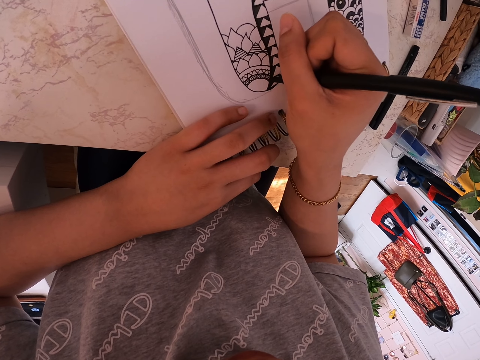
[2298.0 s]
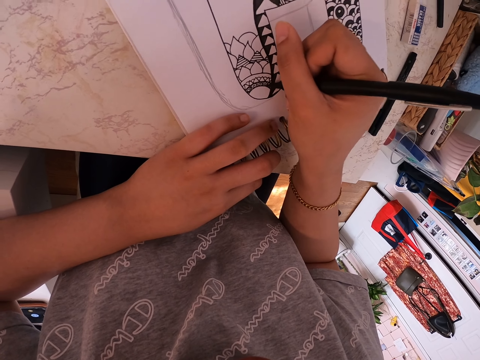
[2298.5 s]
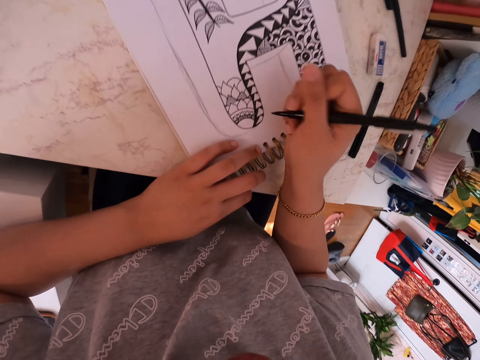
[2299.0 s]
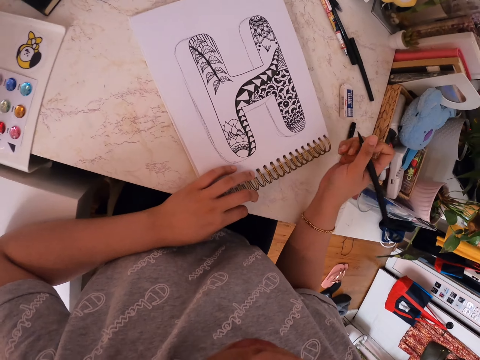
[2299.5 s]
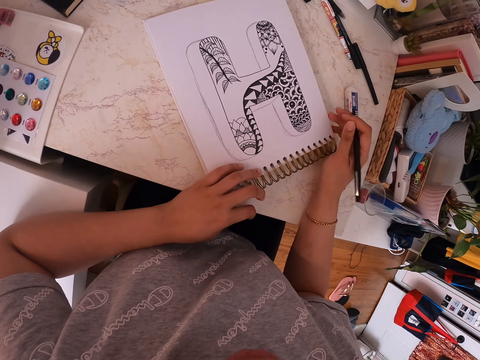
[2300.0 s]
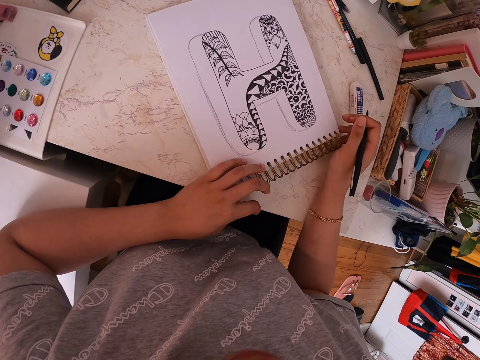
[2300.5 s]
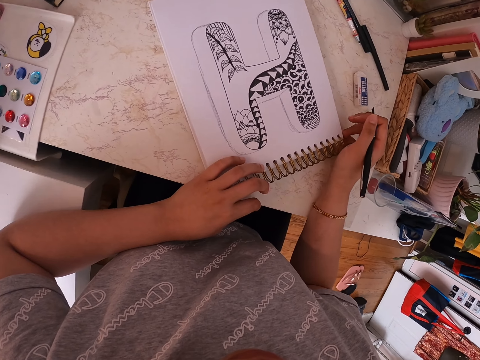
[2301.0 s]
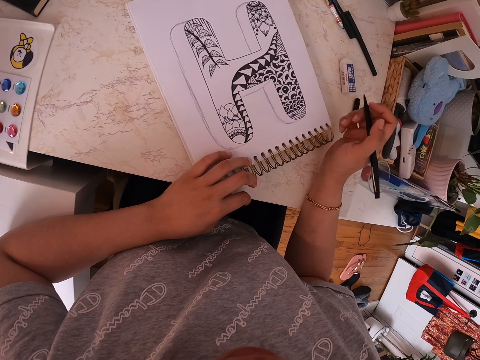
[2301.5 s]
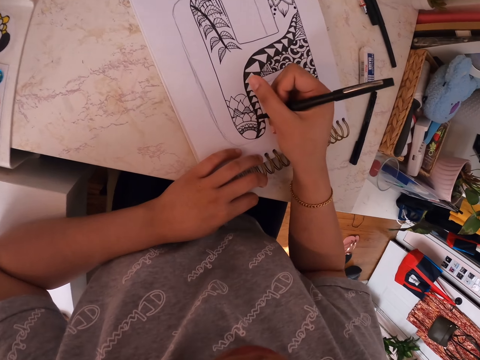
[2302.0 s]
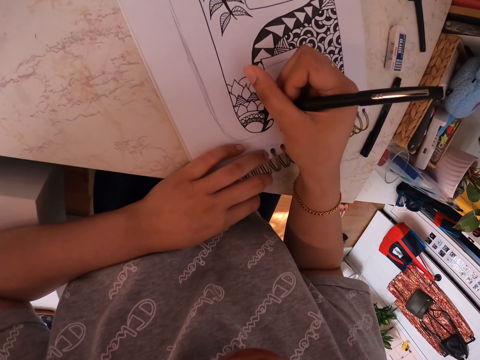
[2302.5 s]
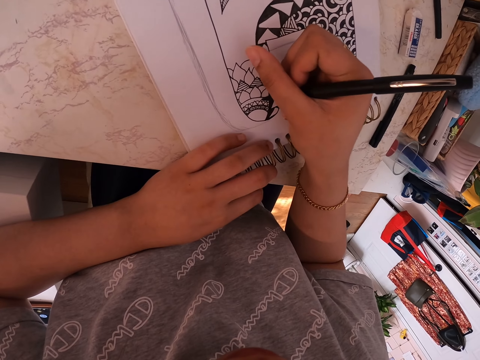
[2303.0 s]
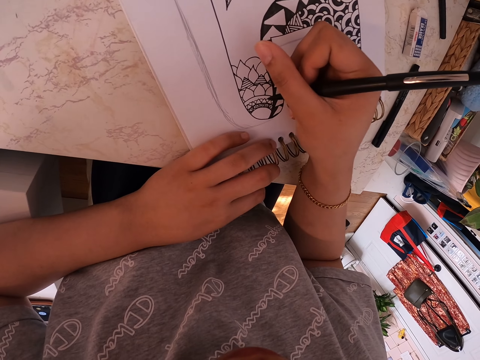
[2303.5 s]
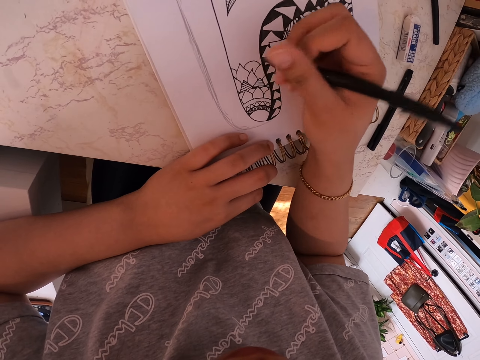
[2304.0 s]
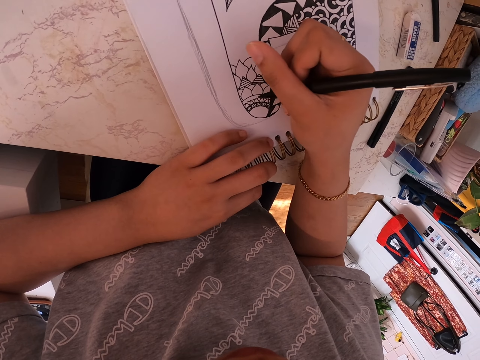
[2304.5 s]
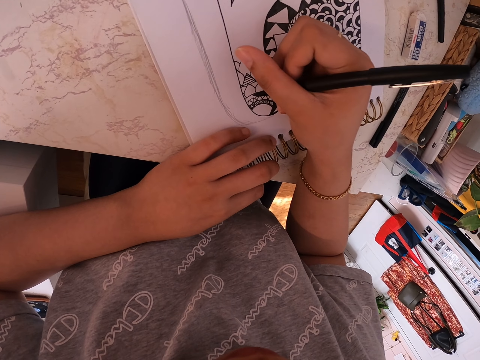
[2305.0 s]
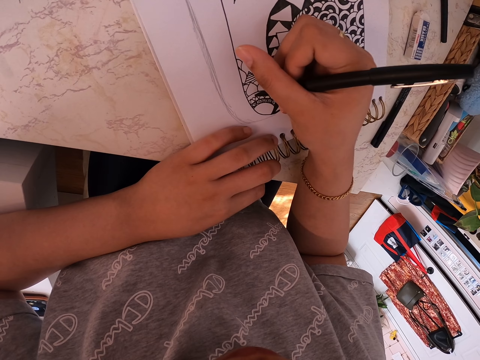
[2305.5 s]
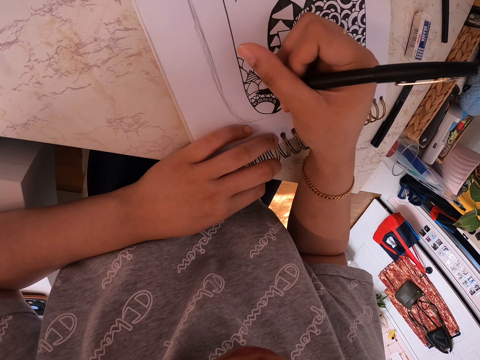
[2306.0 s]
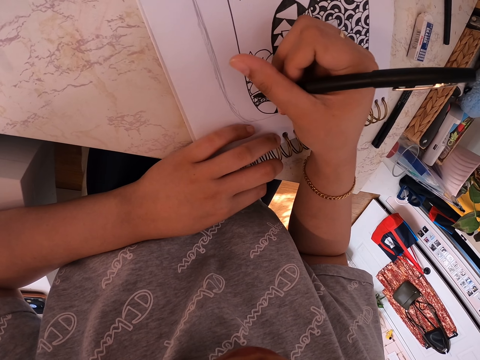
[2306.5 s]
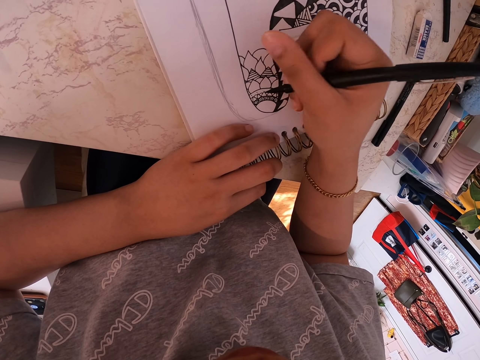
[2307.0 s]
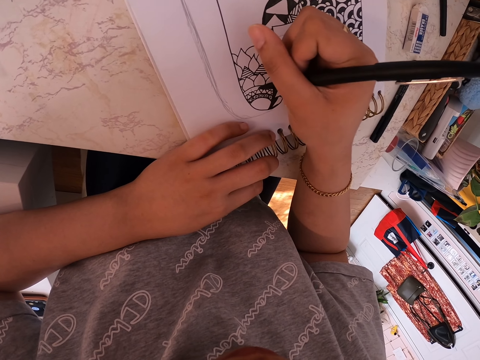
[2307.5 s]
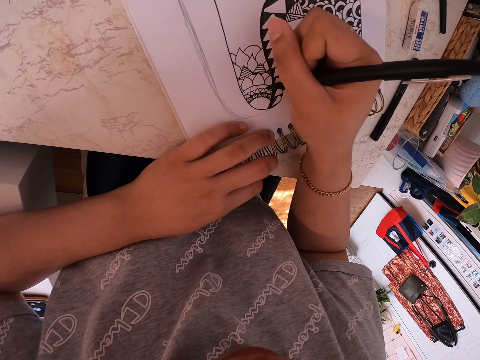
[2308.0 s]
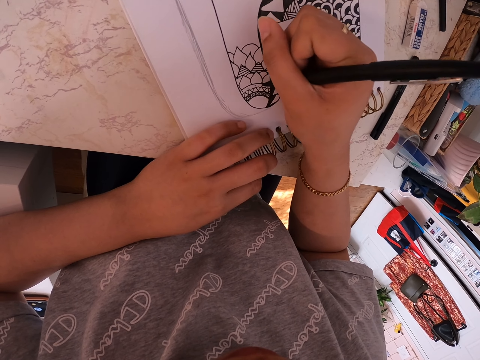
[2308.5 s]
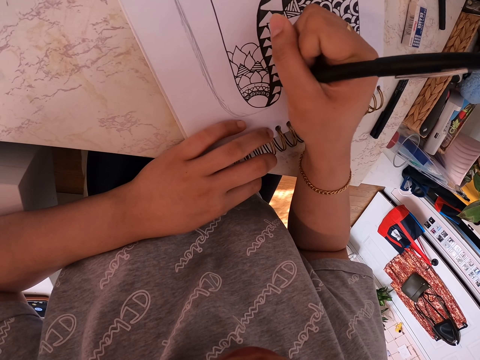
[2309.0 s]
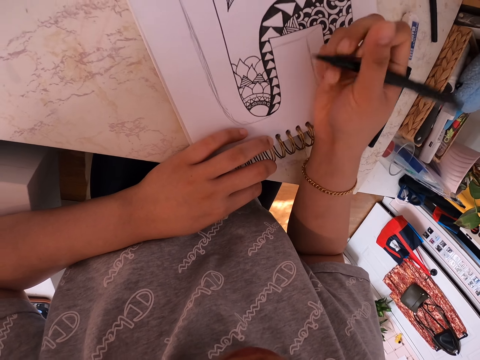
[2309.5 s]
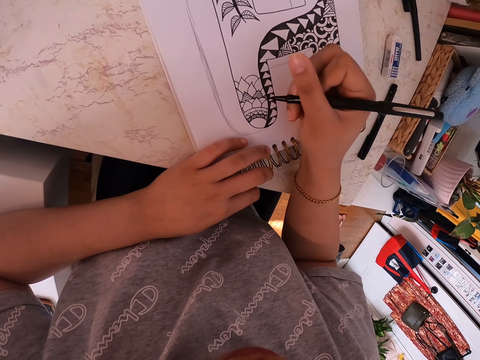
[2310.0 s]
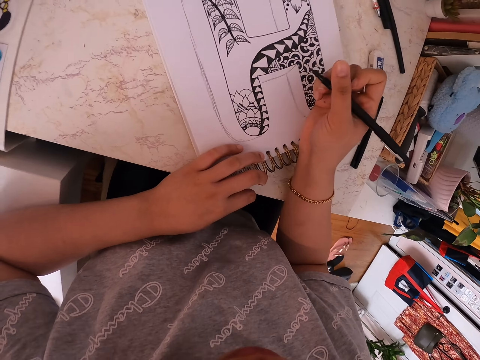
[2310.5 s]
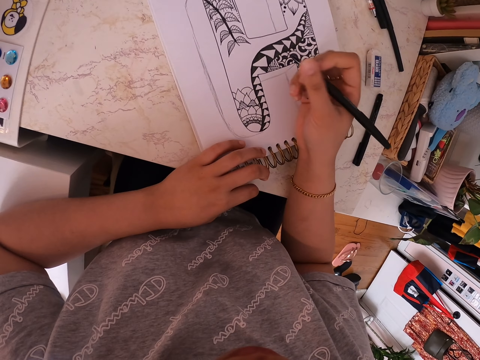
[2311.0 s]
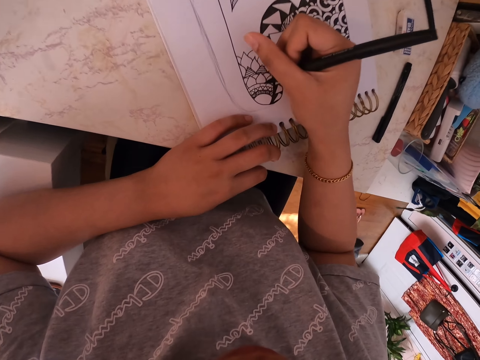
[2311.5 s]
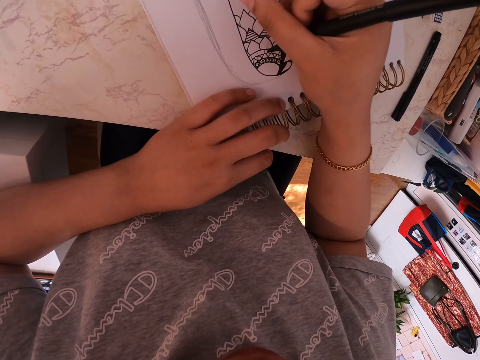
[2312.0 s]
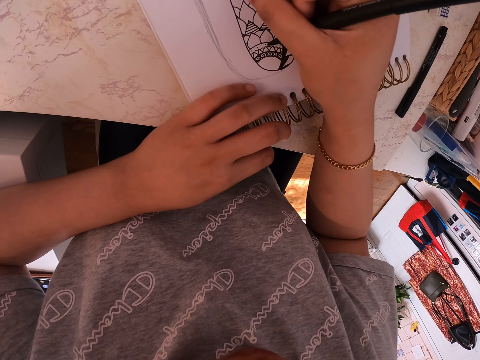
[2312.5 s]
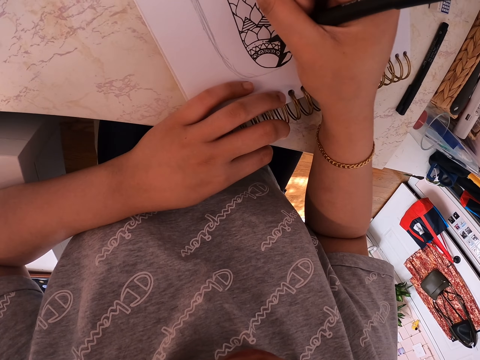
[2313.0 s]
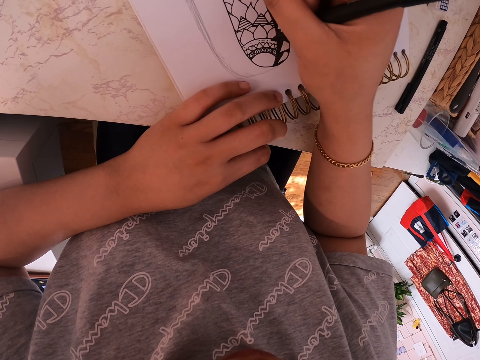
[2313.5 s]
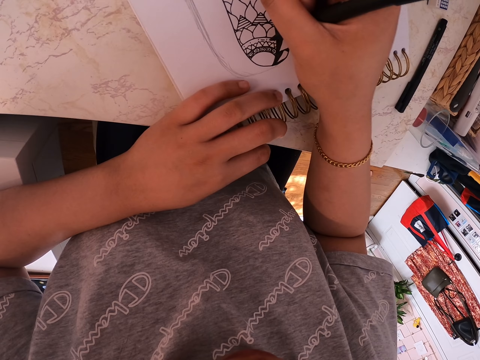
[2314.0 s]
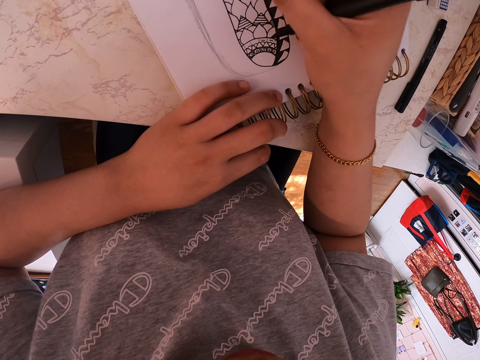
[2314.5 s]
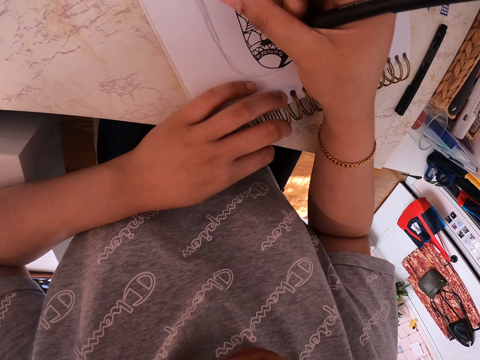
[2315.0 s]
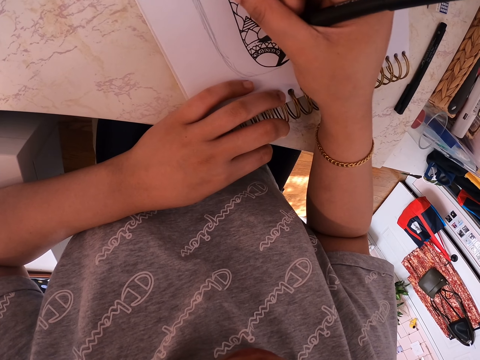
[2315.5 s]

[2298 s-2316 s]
The camera wearer looks around. They move the drawing book. They draw on the drawing book using a marker pen. They stare at the drawing book. They draw on the drawing book.

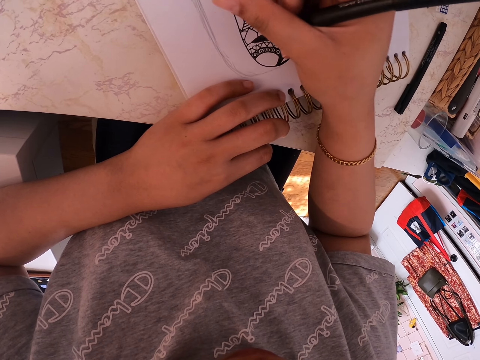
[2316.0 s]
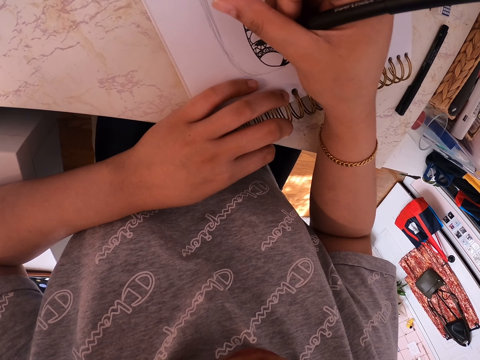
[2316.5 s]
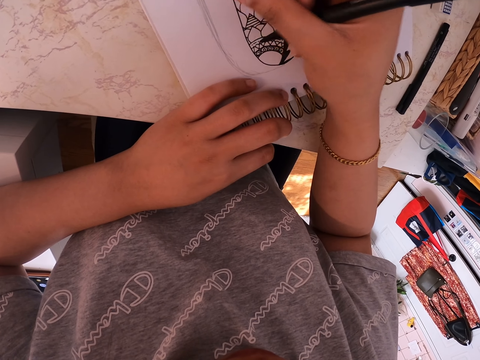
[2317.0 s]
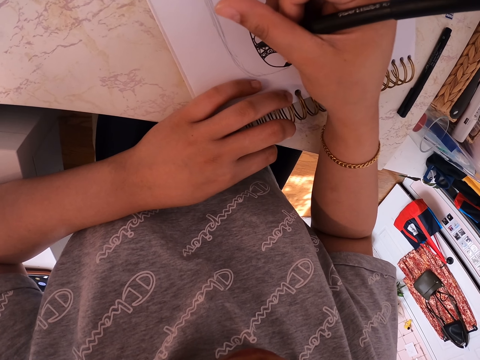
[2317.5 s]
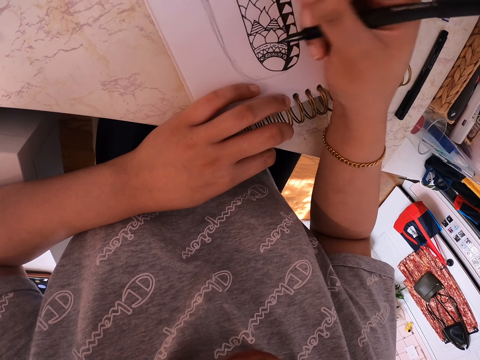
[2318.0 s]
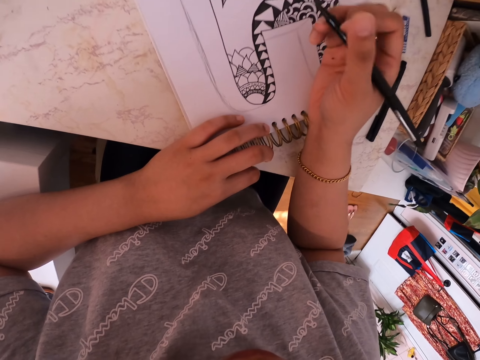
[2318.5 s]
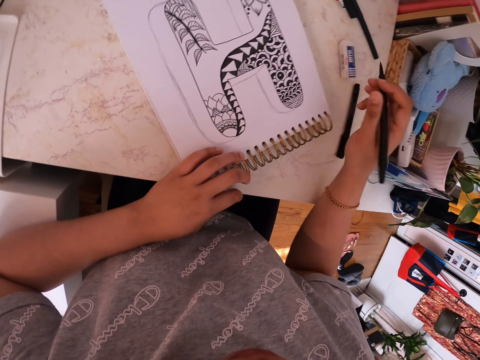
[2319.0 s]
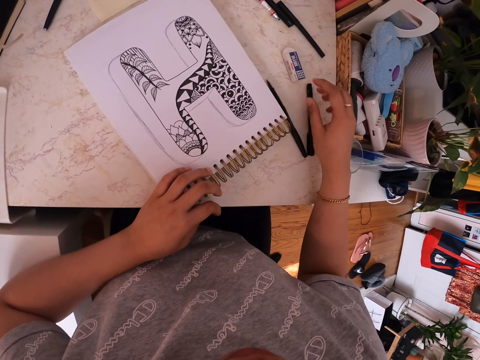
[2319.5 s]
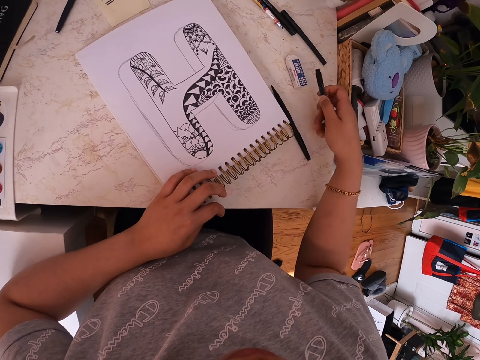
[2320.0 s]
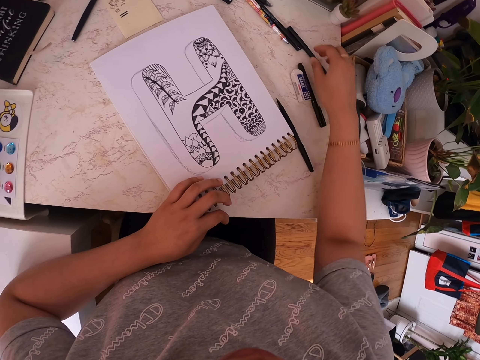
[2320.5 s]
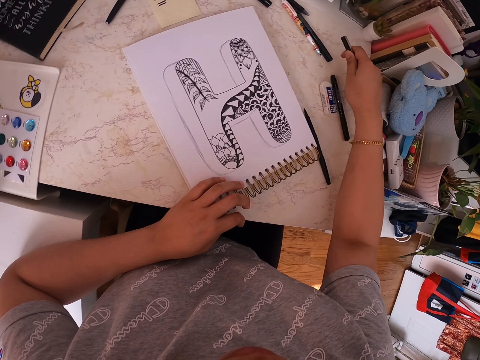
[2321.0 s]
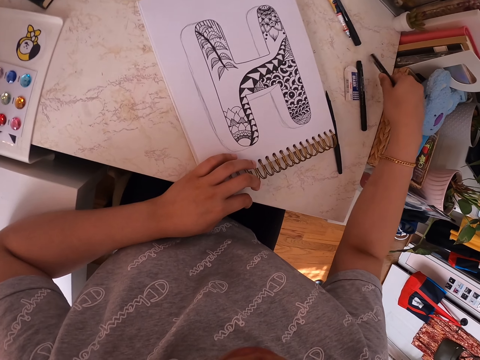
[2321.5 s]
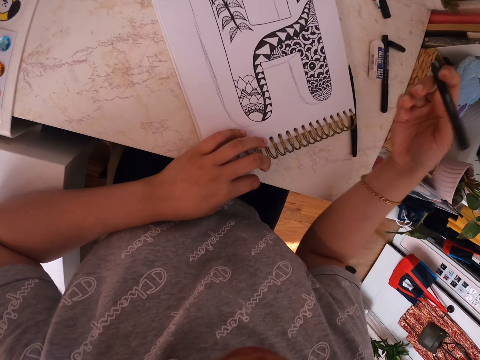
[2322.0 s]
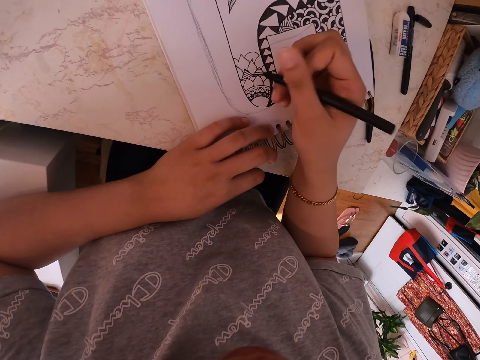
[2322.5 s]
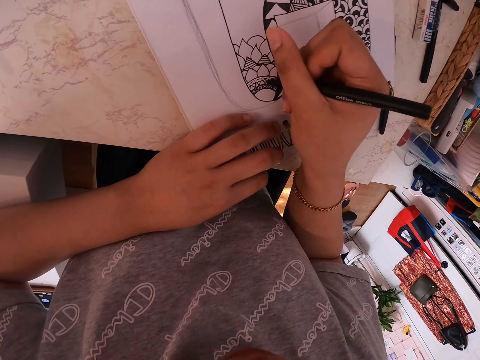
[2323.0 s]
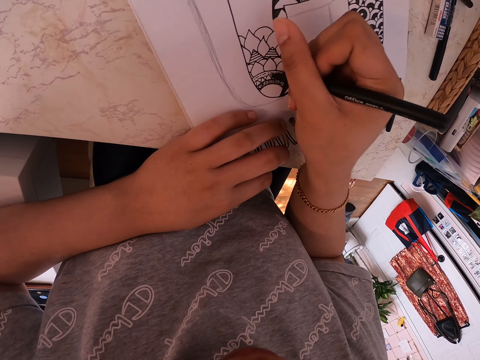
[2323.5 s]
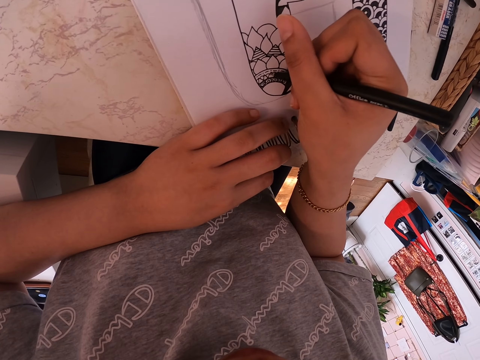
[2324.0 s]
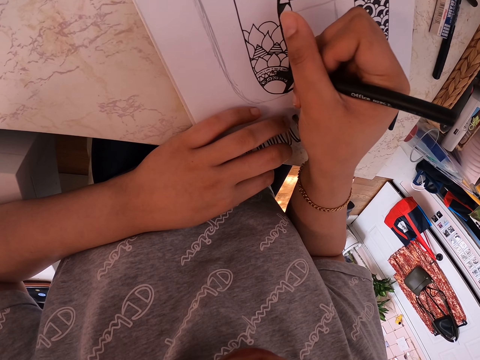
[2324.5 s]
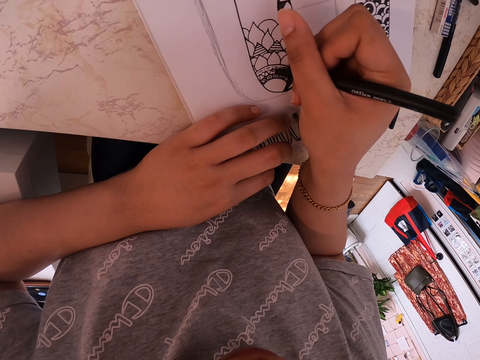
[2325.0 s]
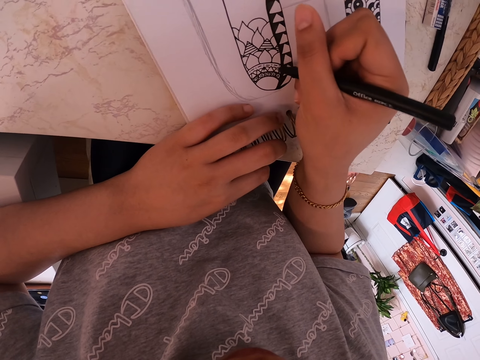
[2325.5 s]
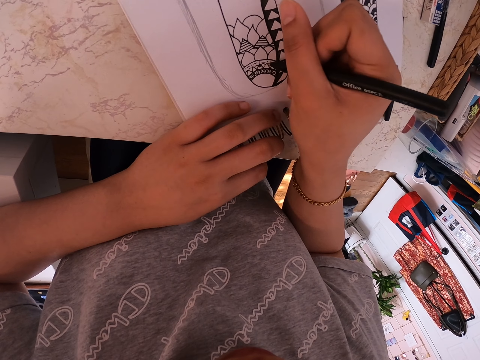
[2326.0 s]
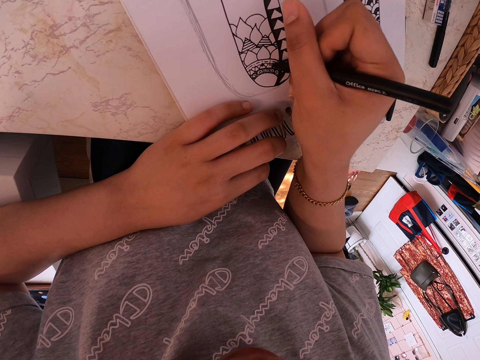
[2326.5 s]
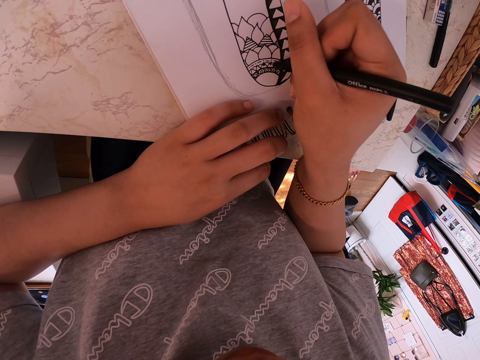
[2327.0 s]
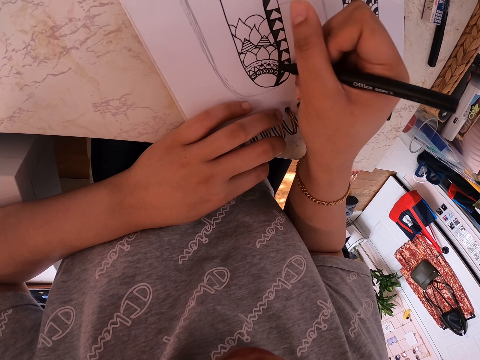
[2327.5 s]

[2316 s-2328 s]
The camera wearer draws on a drawing book. They drop the pen, touch the pen and pick up the pen. They drop the top of the pen. They draw on the drawing book.
